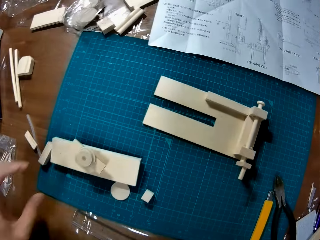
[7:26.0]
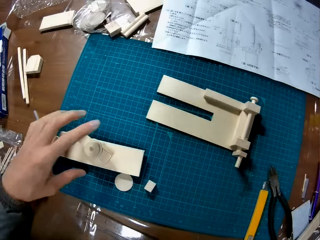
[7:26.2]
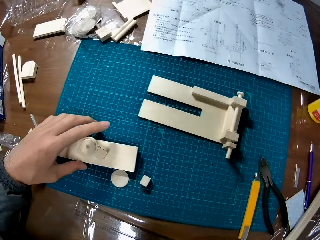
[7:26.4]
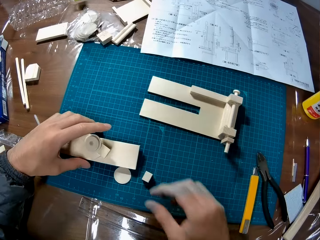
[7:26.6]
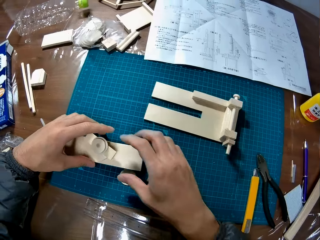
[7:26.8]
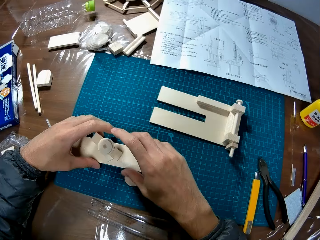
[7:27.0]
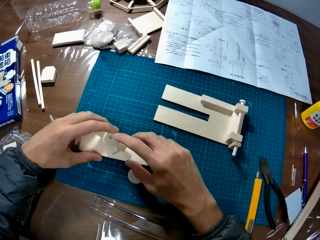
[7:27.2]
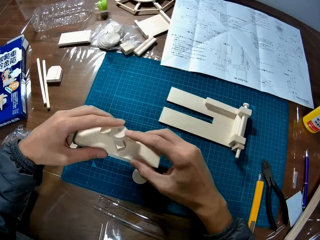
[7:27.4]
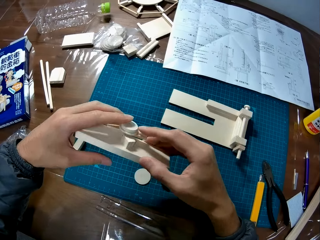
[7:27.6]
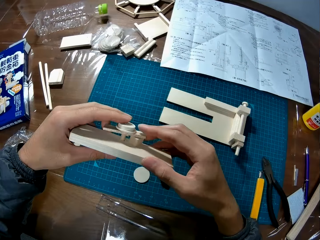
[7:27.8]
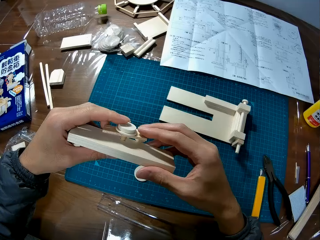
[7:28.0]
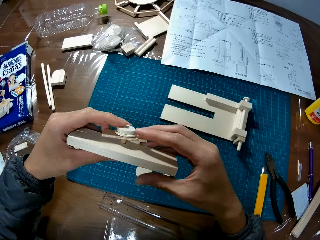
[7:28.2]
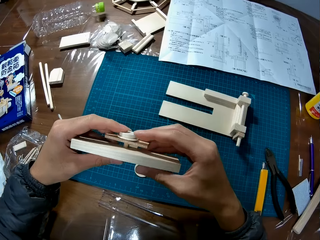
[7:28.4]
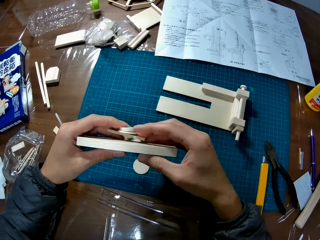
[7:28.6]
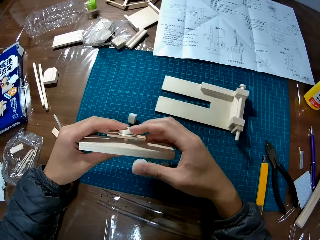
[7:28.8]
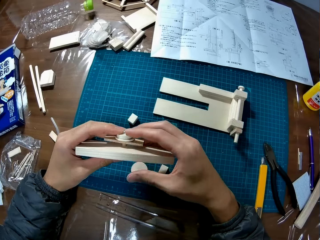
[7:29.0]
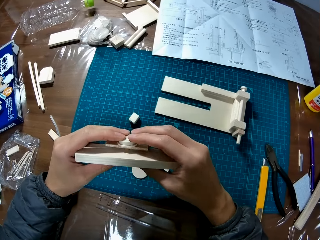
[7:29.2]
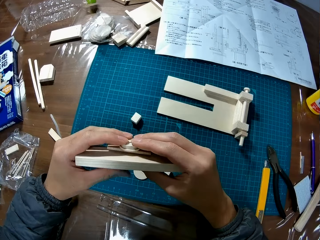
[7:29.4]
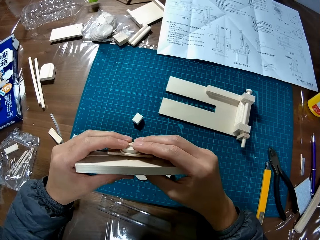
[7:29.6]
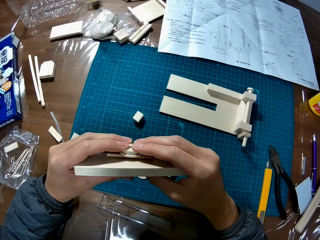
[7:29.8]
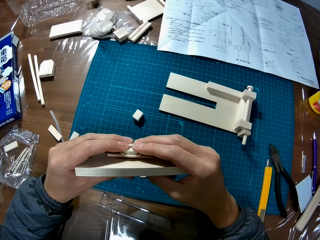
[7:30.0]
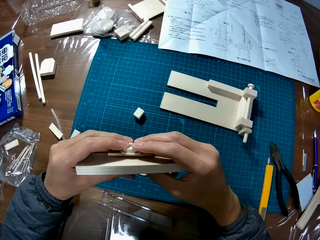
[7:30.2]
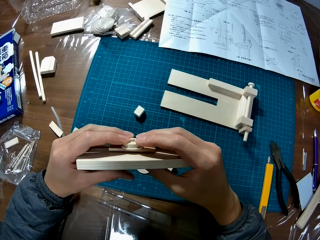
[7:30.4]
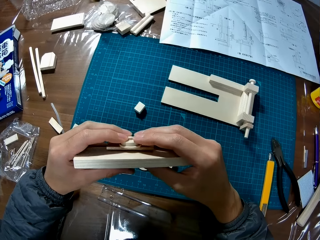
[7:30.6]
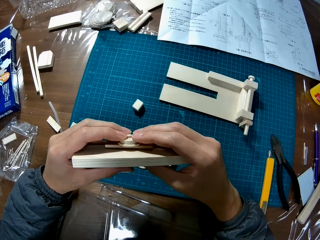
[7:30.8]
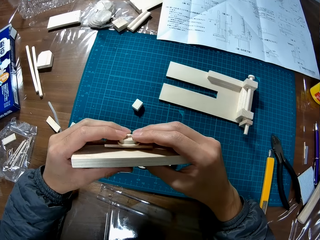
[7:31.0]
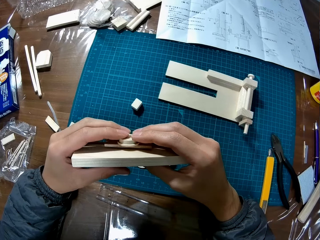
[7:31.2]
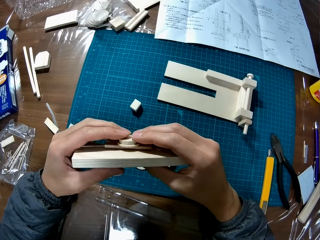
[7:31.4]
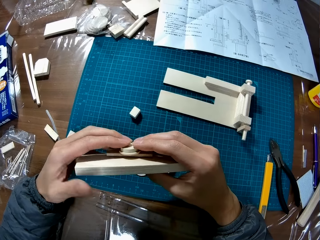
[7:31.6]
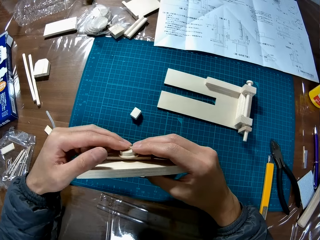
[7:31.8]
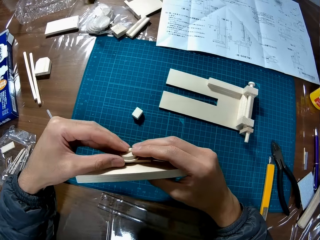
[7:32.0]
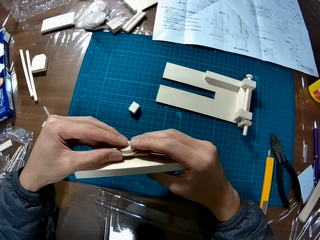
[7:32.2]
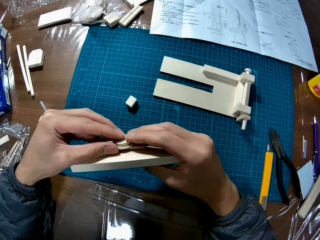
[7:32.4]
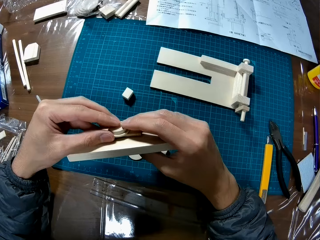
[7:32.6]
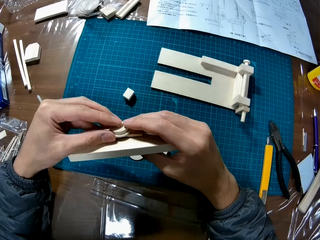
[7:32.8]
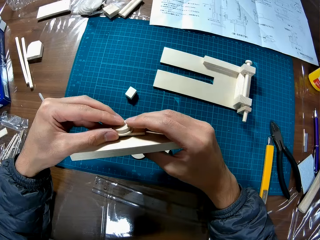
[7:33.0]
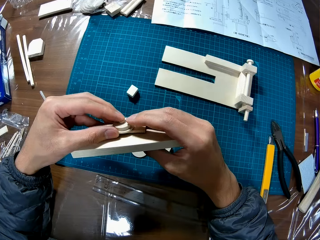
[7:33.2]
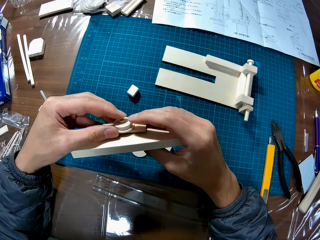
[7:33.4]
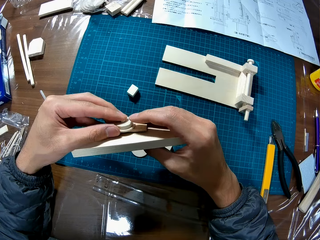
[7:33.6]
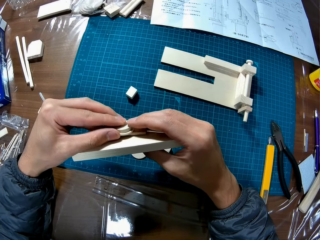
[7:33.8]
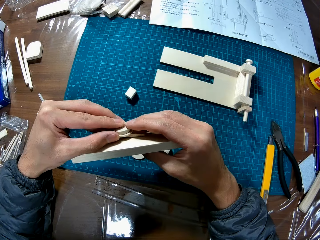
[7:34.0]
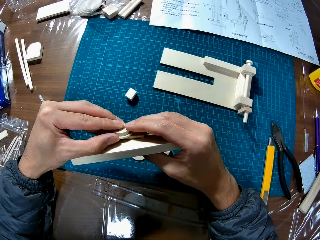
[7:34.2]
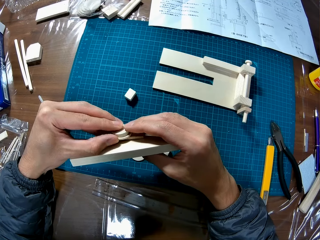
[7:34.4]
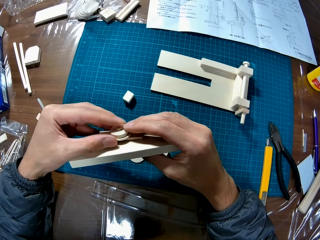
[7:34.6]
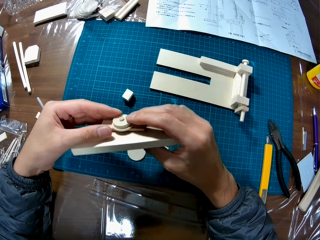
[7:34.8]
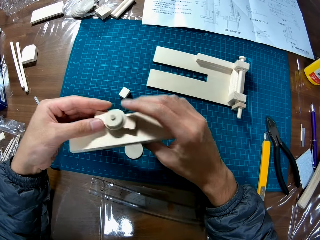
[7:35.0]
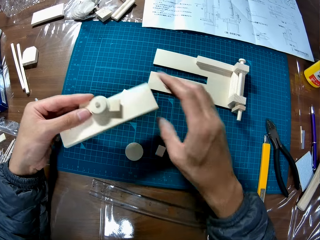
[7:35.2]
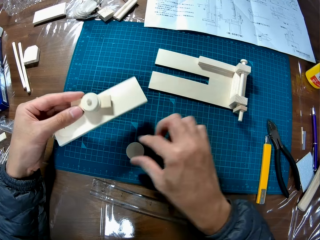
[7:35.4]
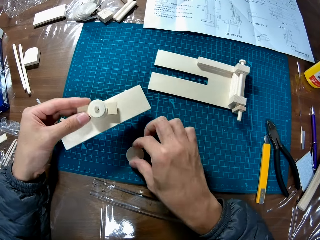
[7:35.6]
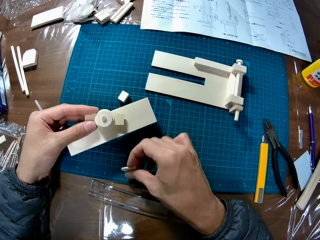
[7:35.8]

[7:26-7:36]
The camera wearer picks up another craft or model on the cutting mat on the table. He holds the model. He checks the craft in his hands. He fixes the model.

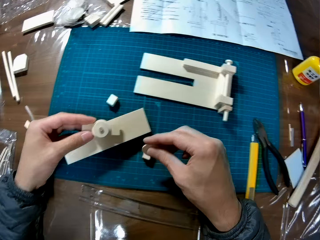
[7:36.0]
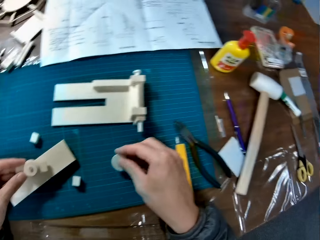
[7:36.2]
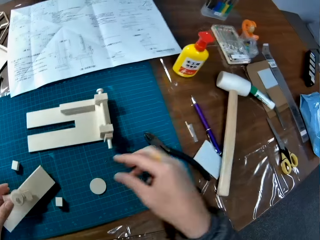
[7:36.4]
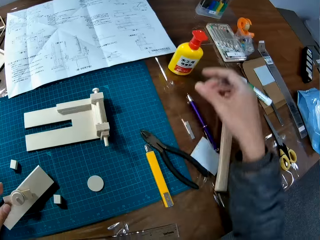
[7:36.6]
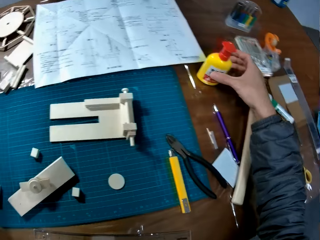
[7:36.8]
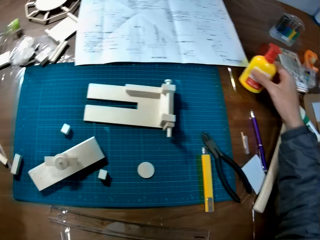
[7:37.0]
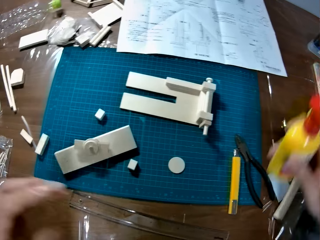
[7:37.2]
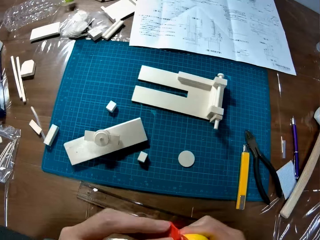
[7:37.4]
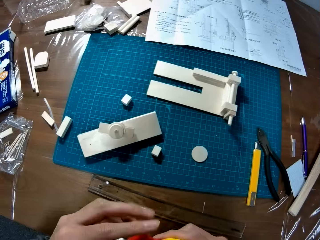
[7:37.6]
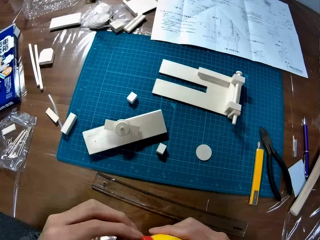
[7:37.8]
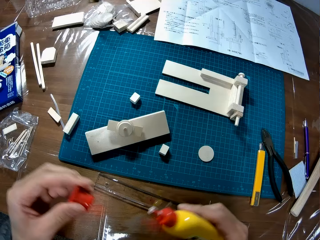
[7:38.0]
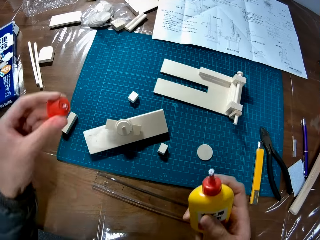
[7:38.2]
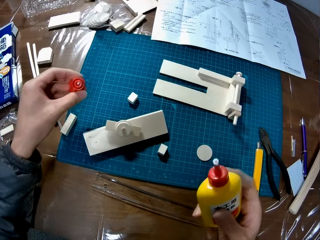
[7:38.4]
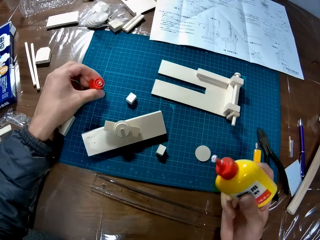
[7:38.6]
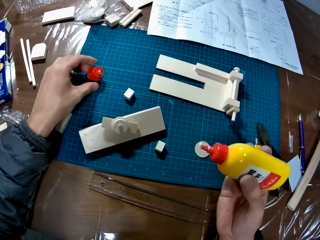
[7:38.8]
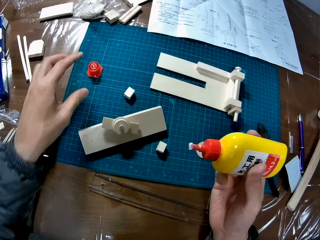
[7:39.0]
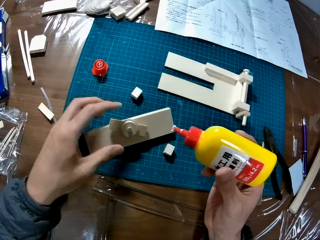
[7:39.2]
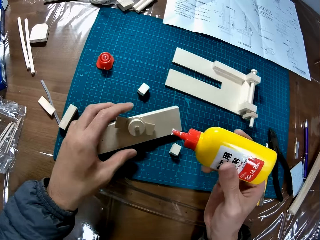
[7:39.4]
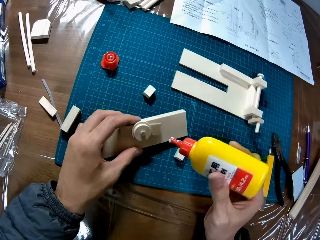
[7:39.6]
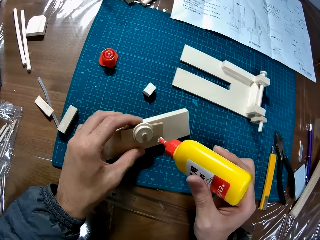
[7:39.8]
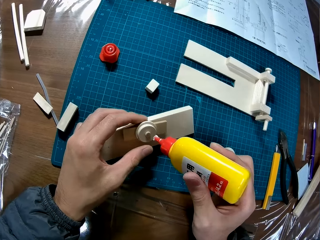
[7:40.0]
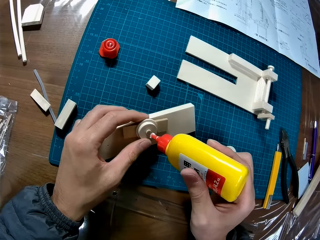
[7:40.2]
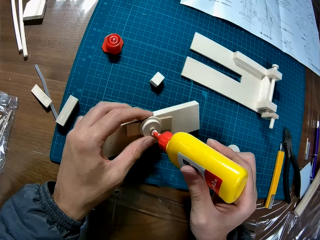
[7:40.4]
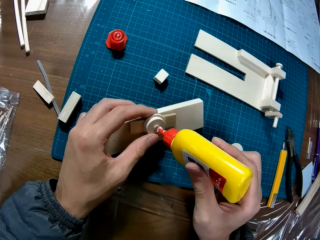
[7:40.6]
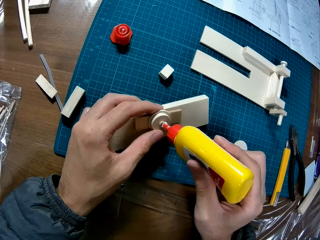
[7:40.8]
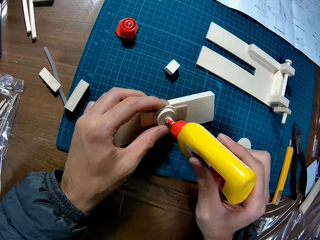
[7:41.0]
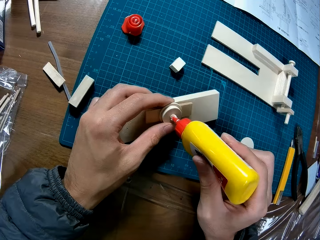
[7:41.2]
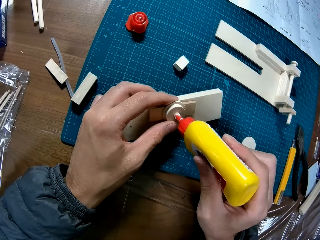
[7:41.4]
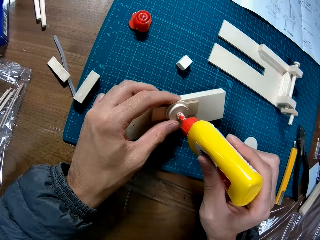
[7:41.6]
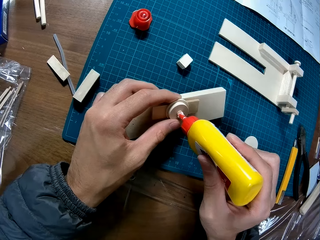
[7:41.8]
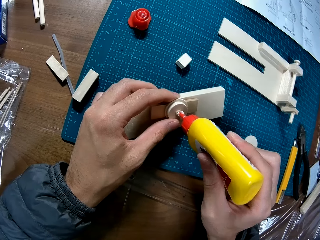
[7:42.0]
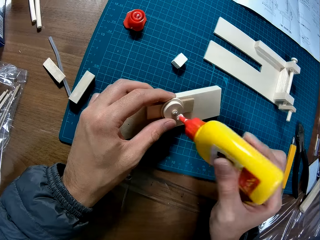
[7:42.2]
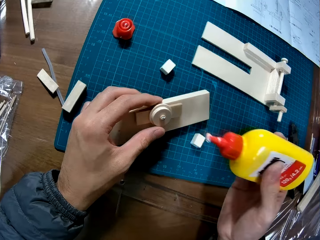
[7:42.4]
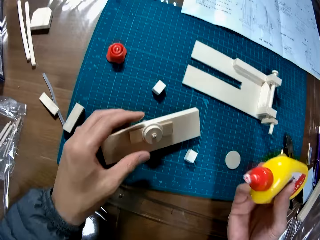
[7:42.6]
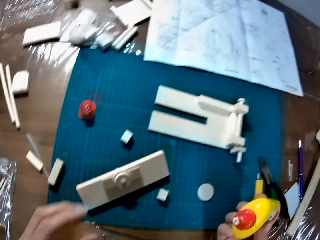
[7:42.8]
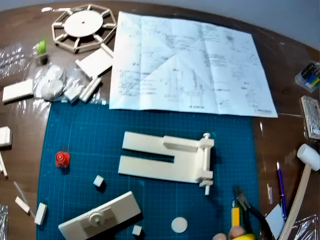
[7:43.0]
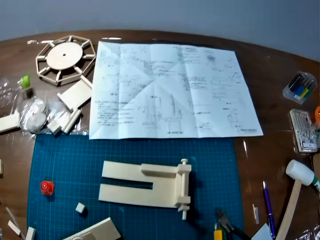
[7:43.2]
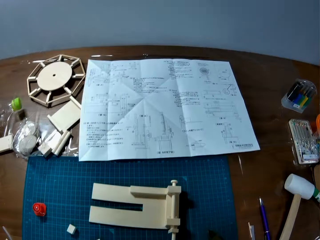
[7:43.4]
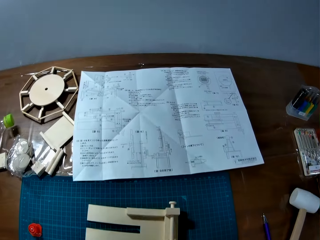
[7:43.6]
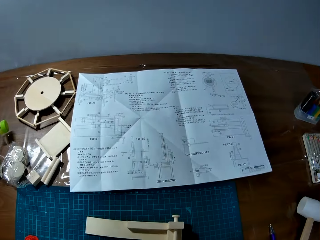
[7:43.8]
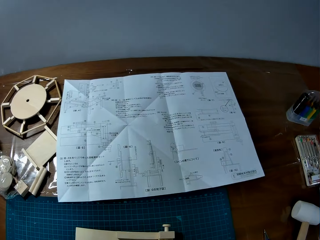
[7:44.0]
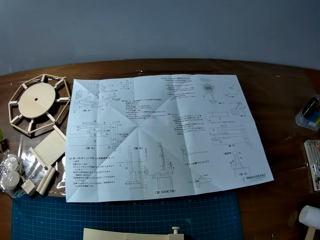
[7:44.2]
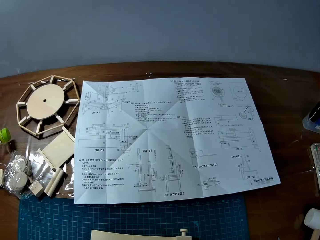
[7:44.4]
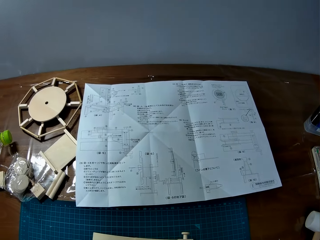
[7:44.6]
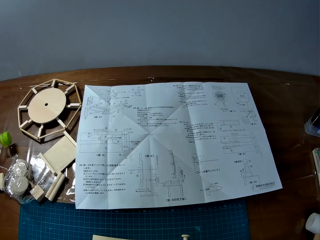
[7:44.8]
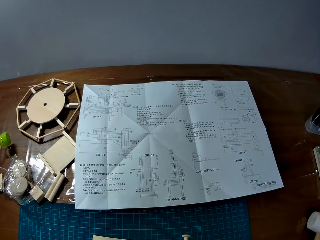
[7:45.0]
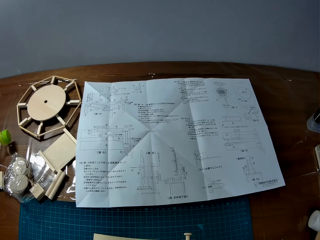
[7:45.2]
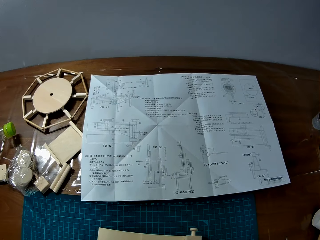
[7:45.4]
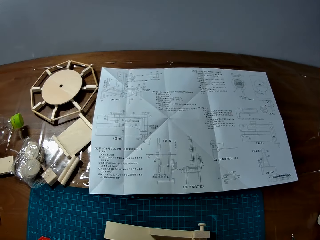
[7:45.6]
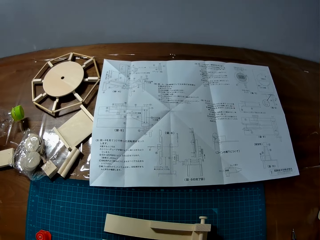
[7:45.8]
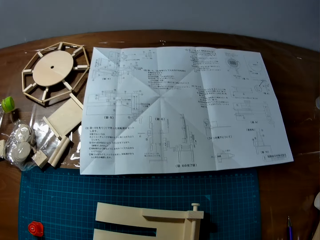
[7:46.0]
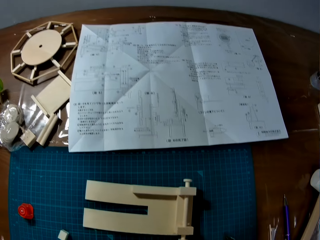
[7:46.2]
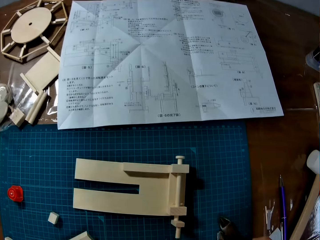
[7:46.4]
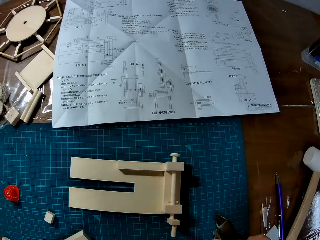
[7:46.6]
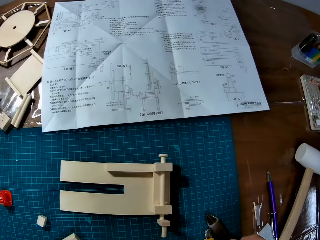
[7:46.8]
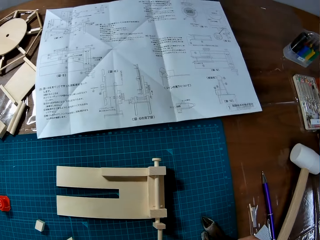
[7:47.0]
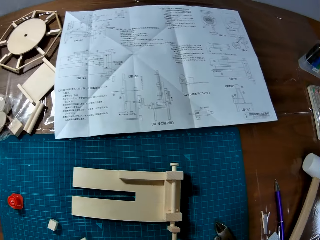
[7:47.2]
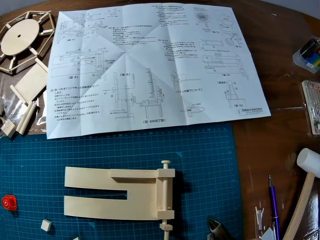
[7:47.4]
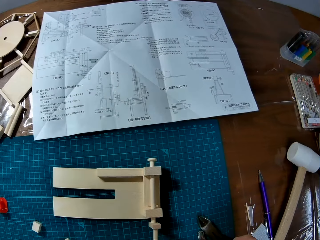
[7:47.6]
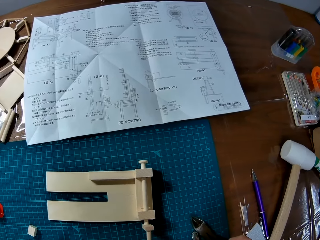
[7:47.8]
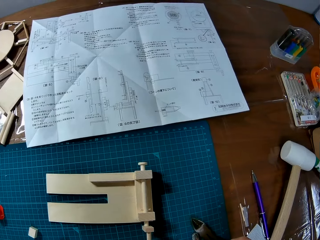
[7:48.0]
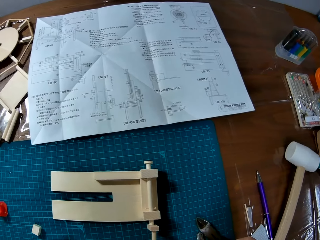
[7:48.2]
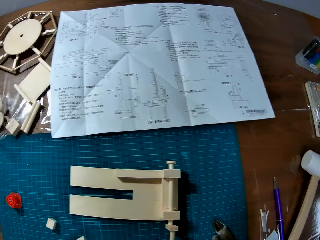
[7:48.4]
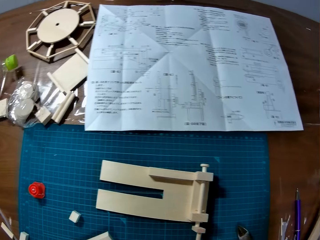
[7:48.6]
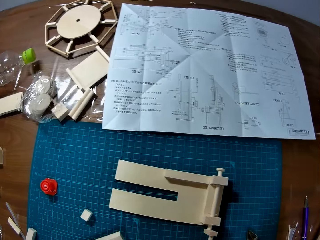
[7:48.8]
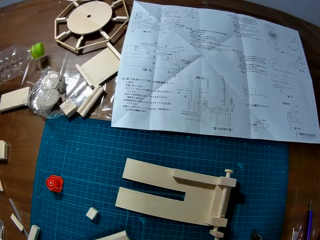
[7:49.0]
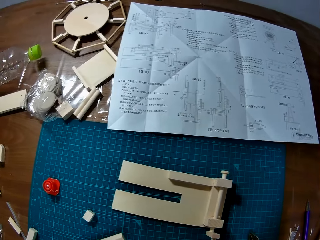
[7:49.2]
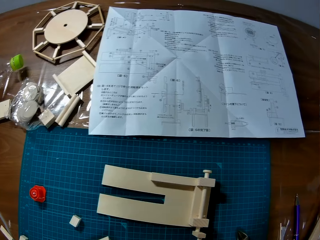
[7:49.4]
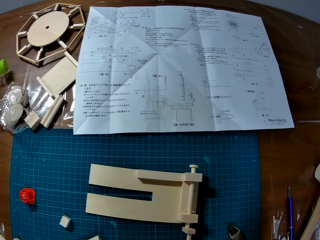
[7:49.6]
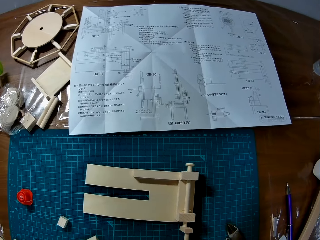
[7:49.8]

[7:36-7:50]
The camera wearer picks a piece of wood on the cutting mat on the table with his right hand. He drops the piece of wood in his right hand on the cutting mat on the table. He puts the model or craft on the cutting mat. He picks up the glue container or super glue on the table with his right hand. He opens the cover of the glue container with his left hand. He holds the super glue. He puts the cover of the container on the cutting mat on the table. He holds the craft on the cutting mat on the table with his left hand. He holds the super glue. He applies the glue on the craft with his right hand. He holds the super glue with hand. He reads the paper.
